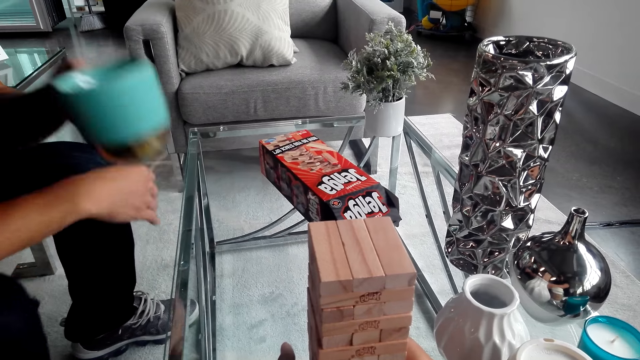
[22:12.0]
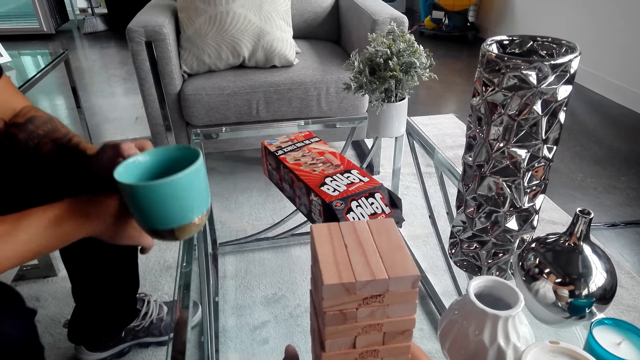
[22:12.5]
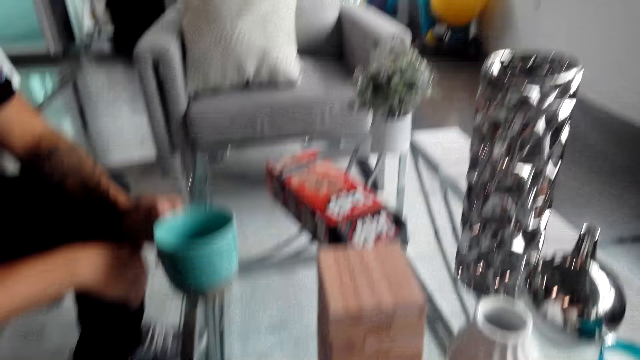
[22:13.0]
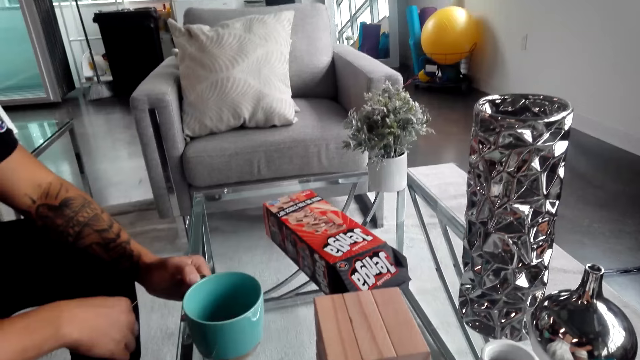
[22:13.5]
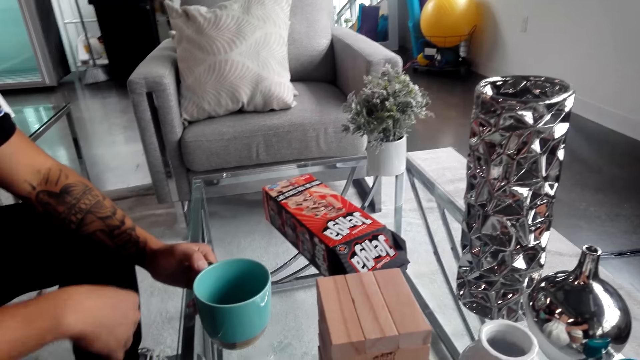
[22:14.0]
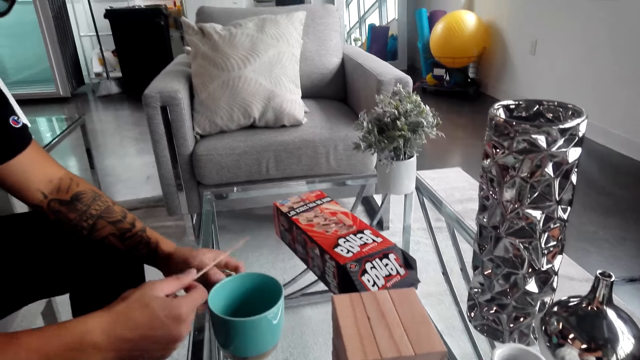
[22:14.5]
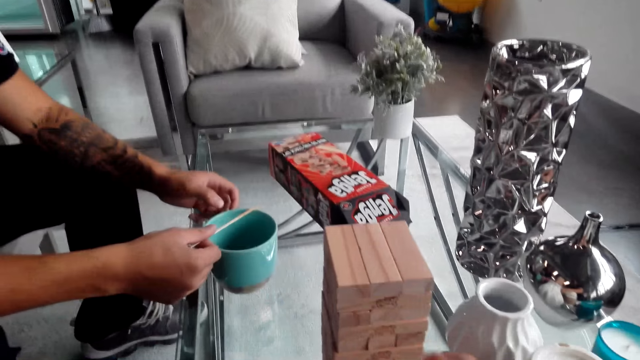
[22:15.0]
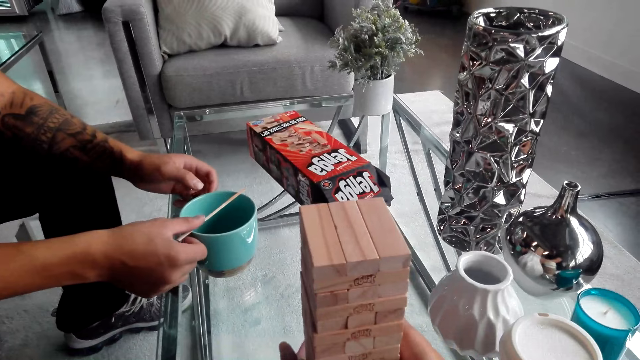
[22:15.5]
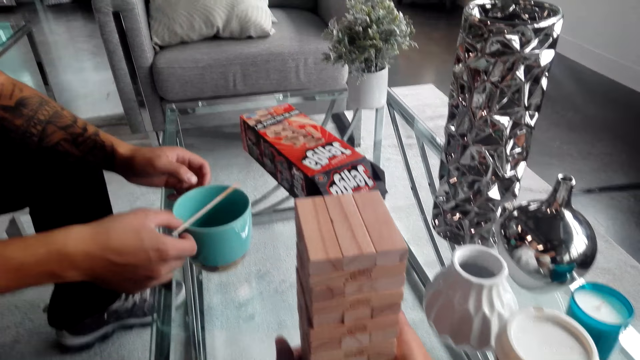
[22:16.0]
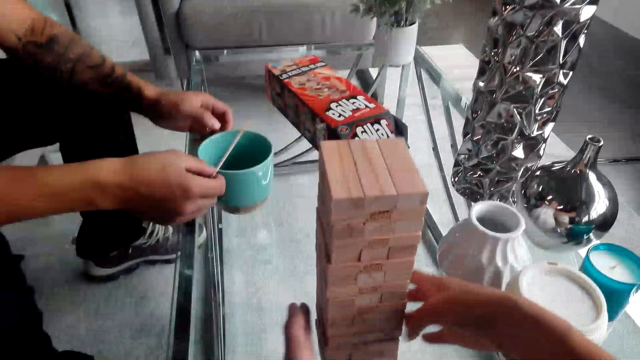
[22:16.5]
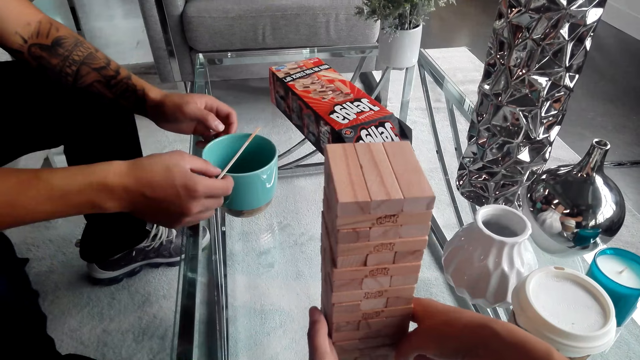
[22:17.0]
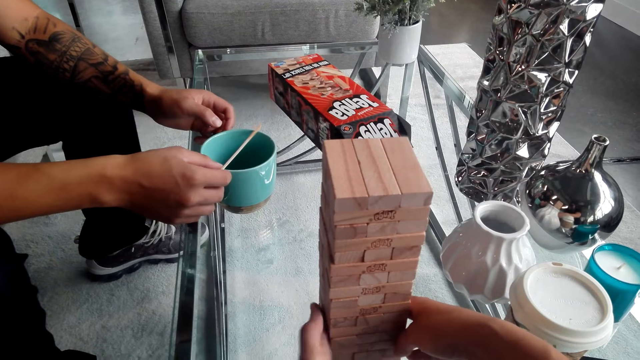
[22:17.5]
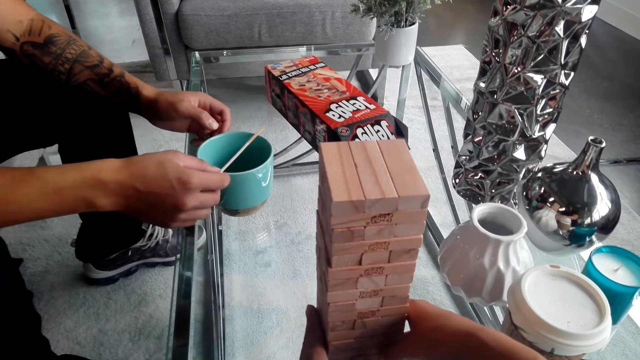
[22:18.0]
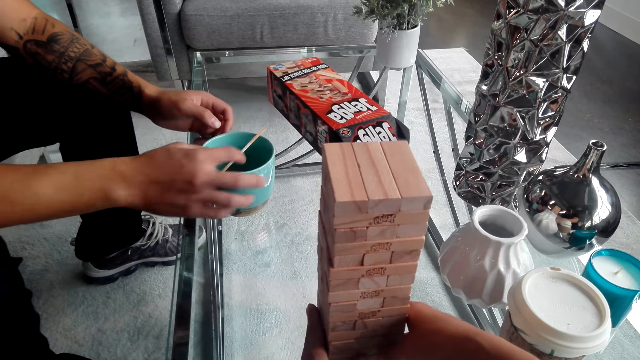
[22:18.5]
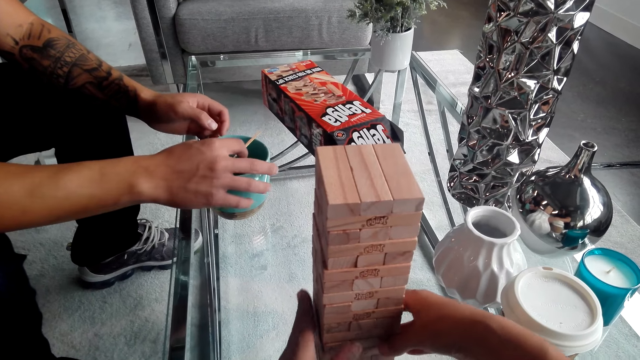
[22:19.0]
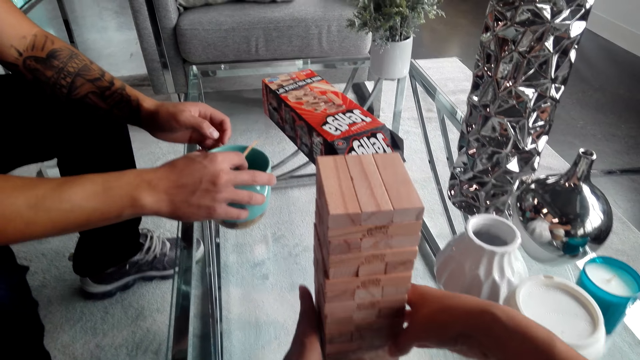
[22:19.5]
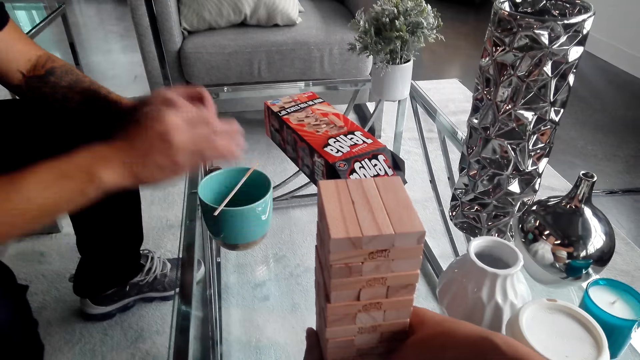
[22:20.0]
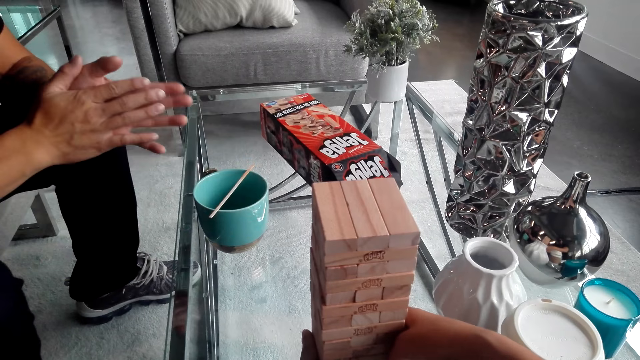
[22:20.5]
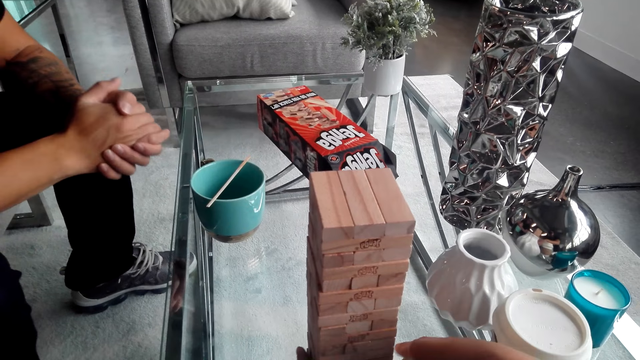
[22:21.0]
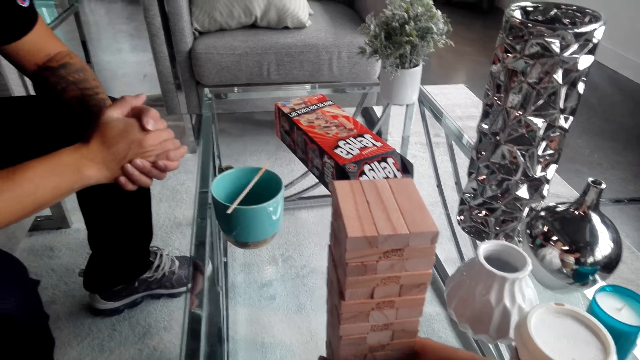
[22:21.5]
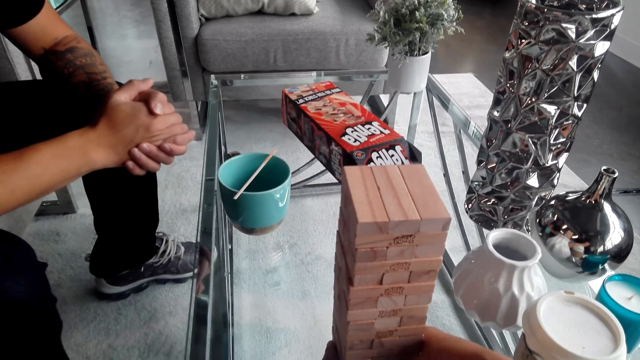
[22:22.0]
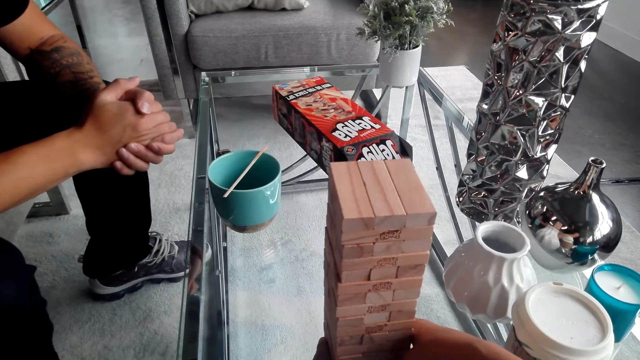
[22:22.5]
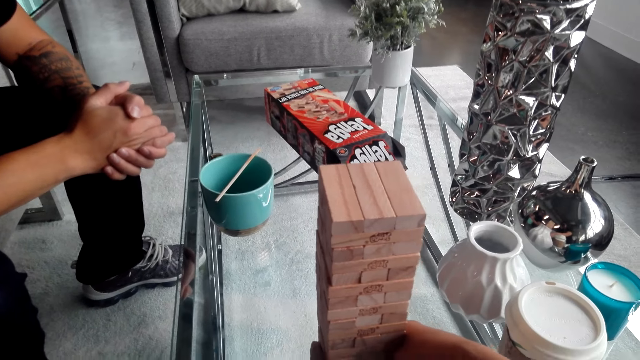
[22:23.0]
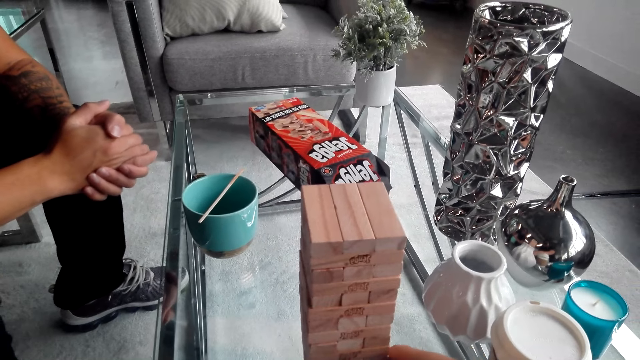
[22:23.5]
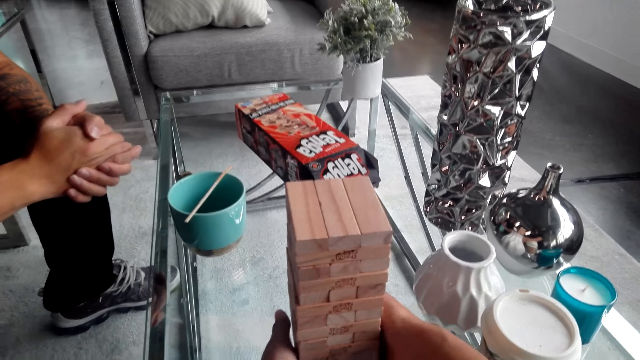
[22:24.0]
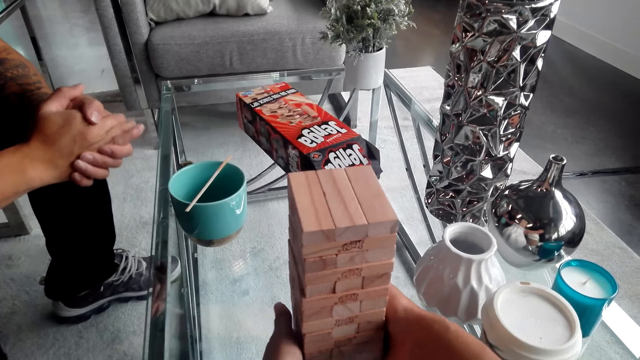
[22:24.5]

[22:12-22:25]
A man adjusts the cup and moves the cup of tea down. The man puts the cup on the table and puts the stir stick or chopstick on the cup. The man touches the chopstick, moves the hand from the cup and clasps hands. The camera wearer moves the hand on the cardboard.

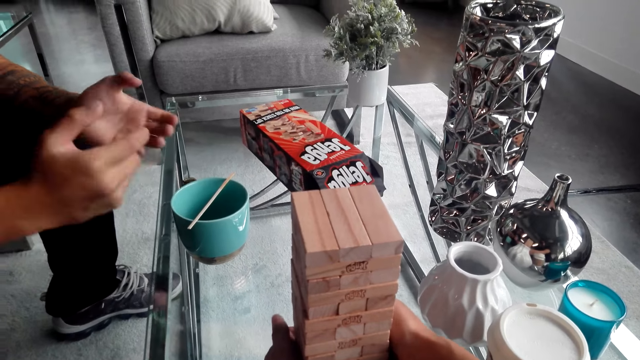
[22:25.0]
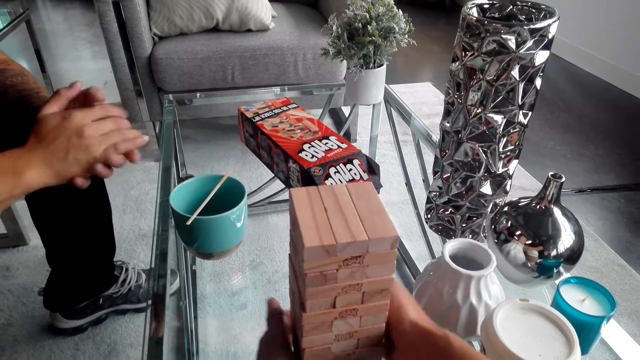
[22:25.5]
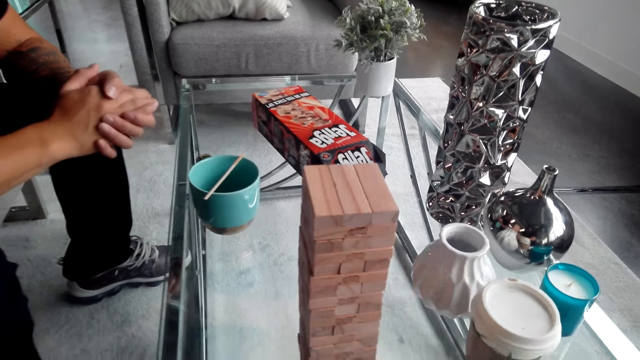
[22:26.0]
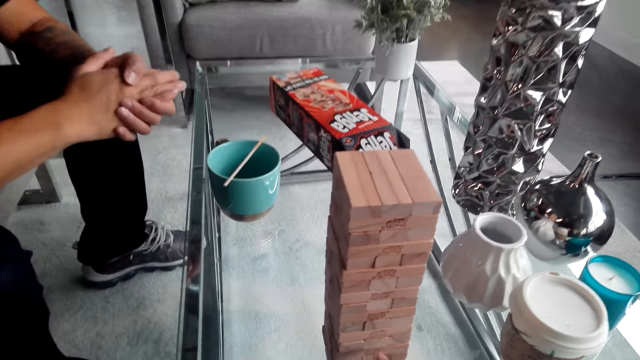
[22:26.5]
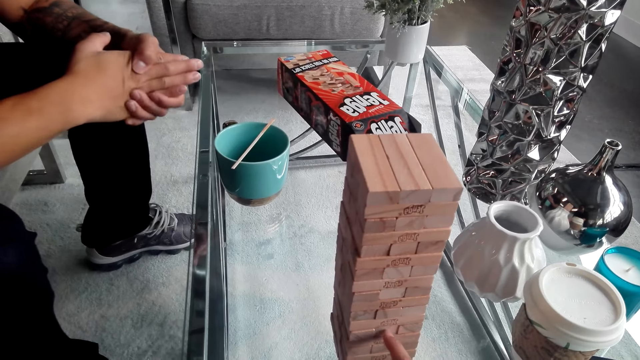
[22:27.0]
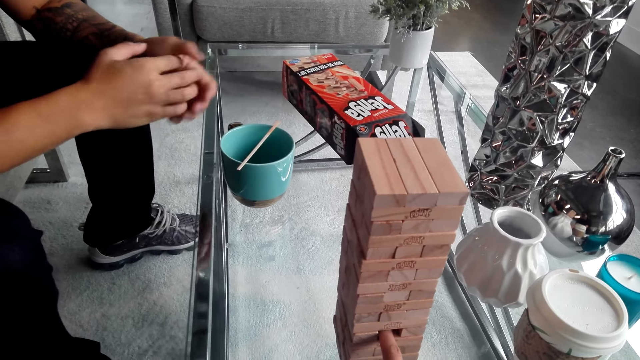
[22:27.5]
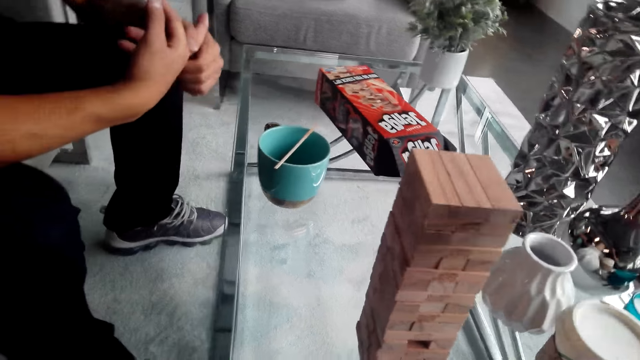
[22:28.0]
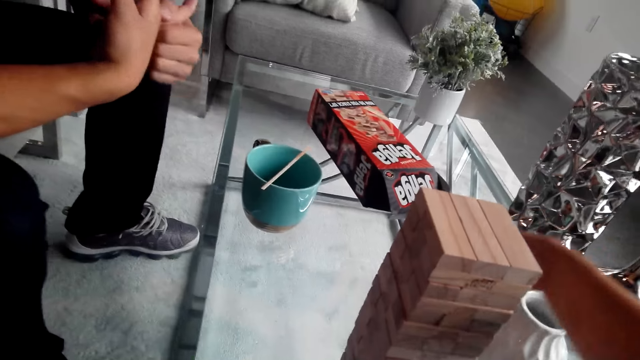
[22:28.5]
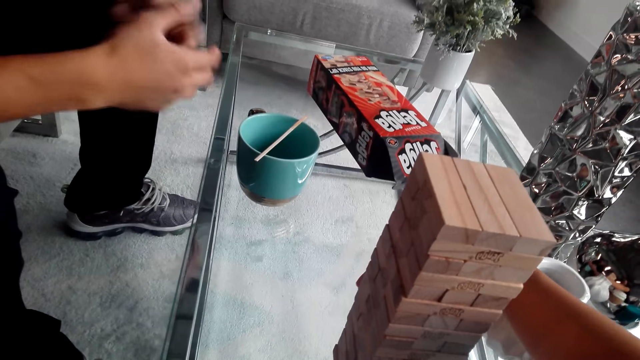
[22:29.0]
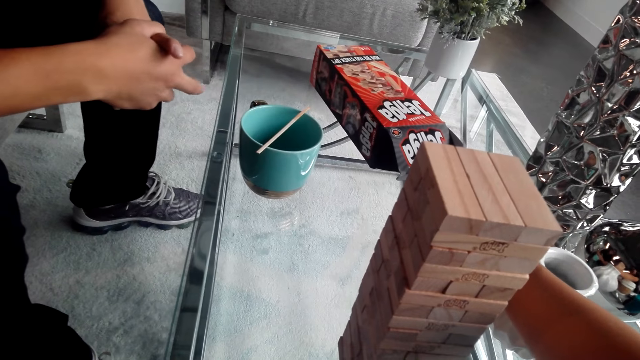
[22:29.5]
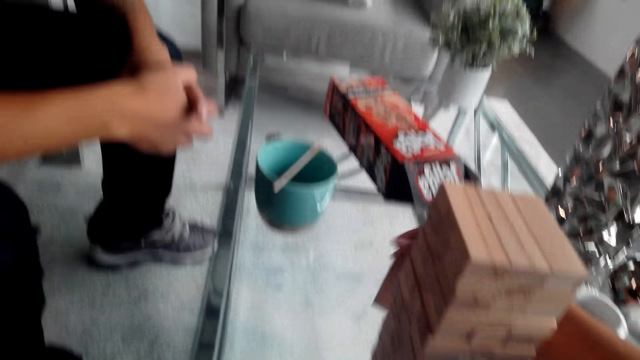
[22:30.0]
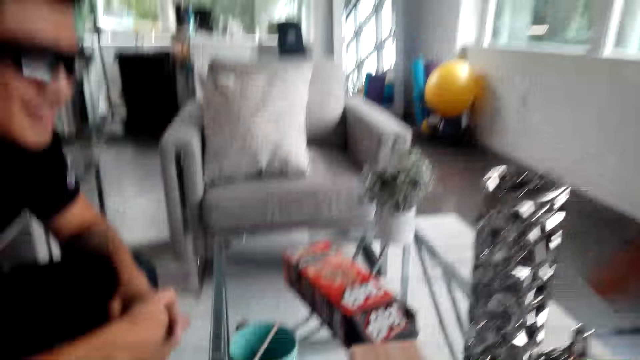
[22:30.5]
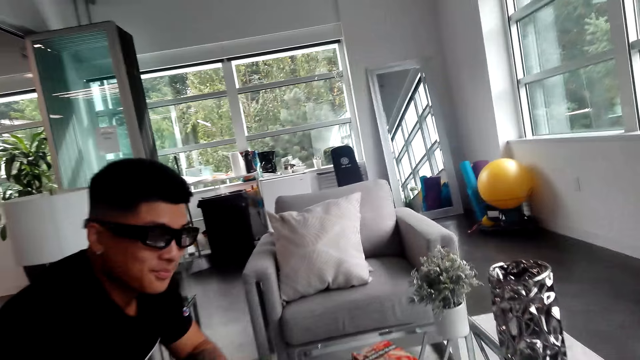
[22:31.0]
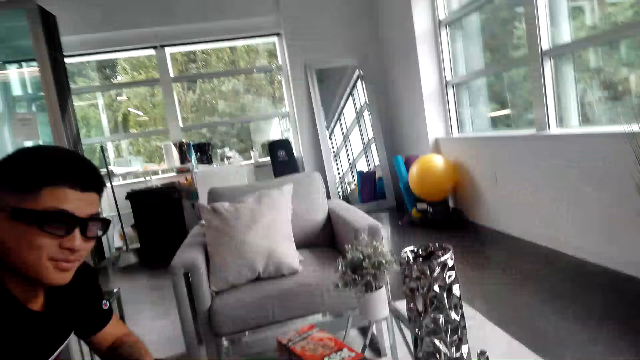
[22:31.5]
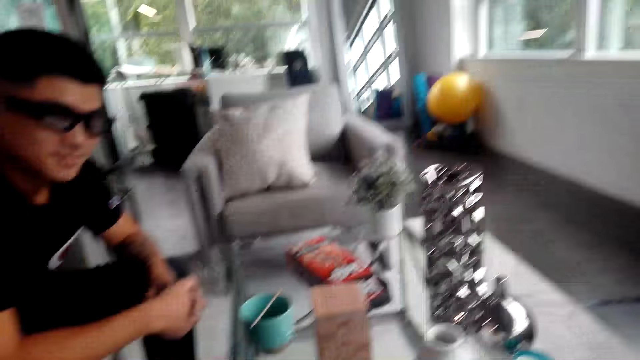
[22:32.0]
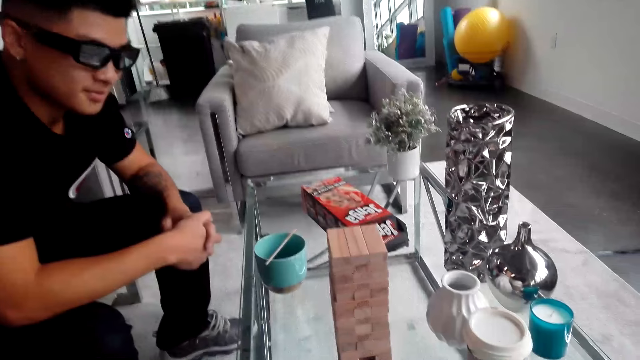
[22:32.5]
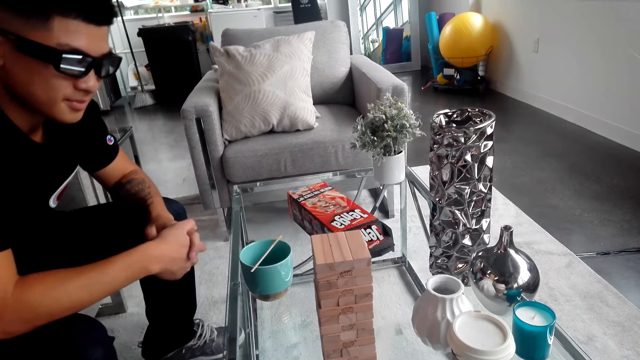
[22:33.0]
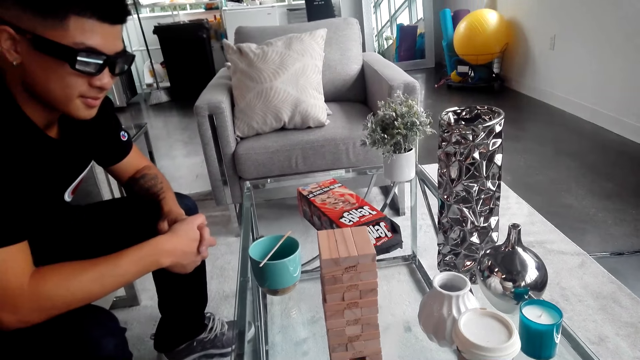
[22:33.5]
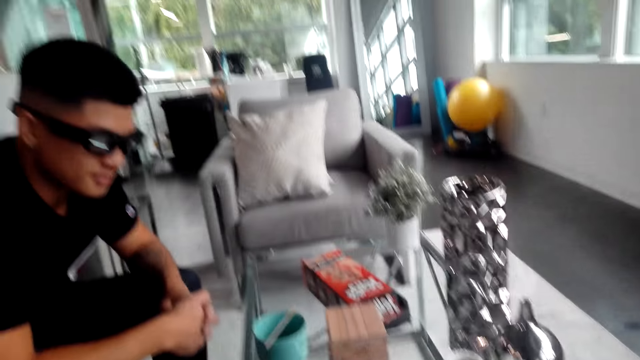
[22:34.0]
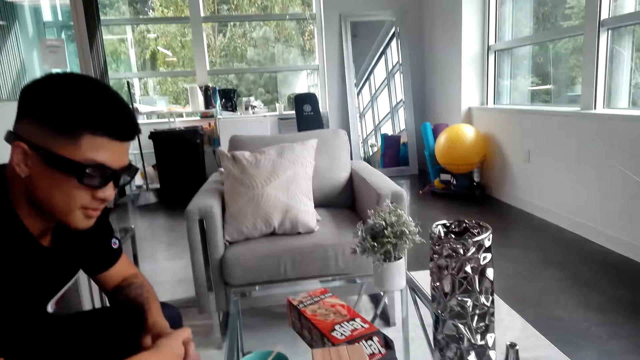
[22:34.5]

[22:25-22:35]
A man moves the hands together and clasps fingers. The camera wearer takes something on the table. They lean back.
